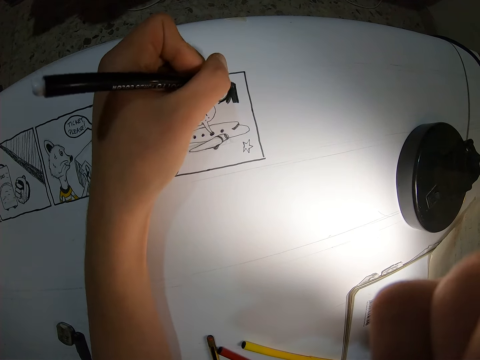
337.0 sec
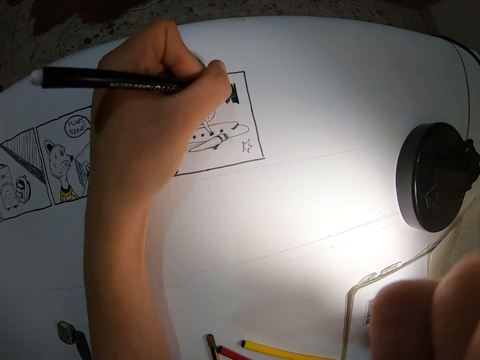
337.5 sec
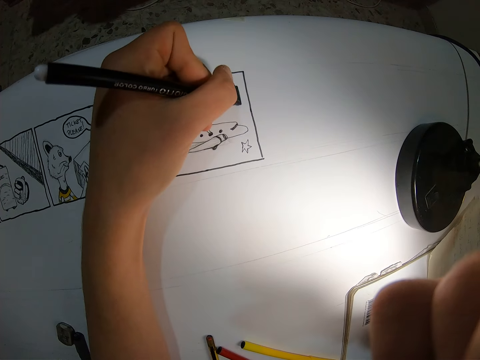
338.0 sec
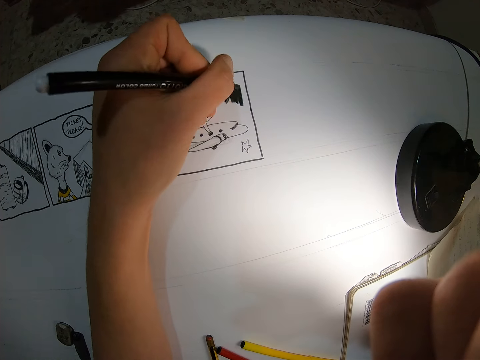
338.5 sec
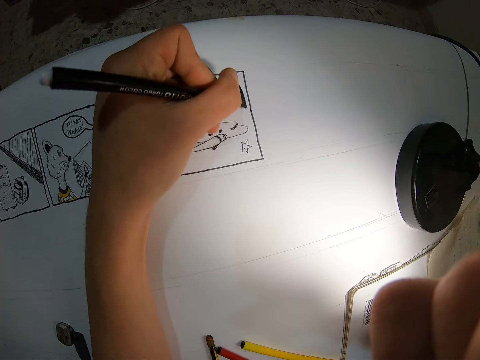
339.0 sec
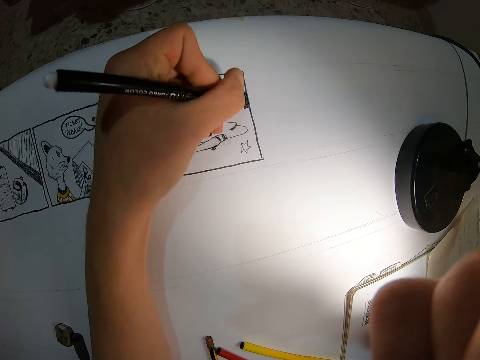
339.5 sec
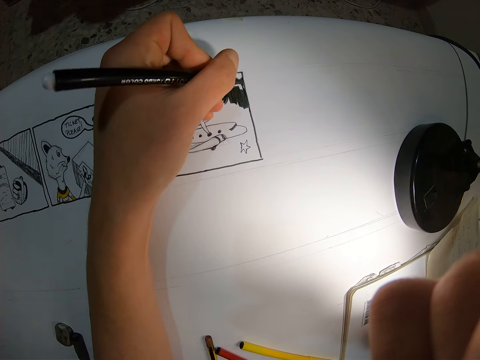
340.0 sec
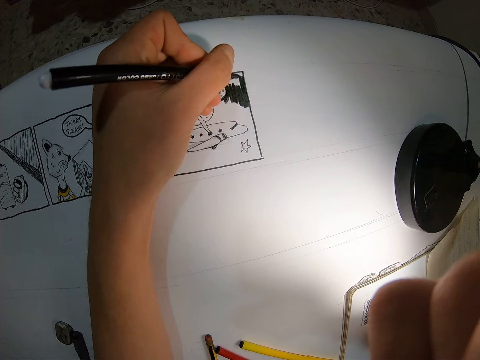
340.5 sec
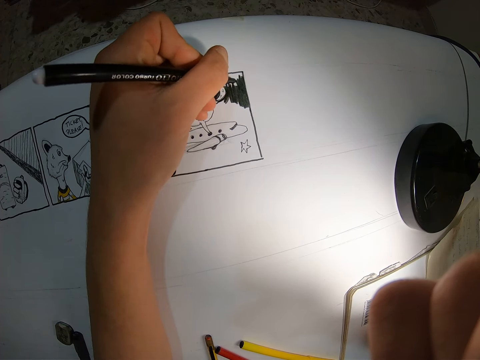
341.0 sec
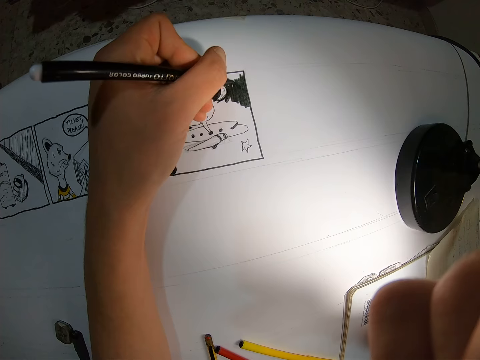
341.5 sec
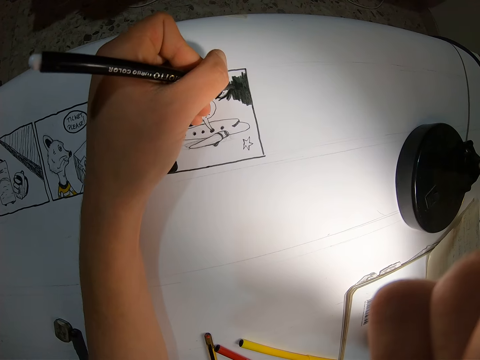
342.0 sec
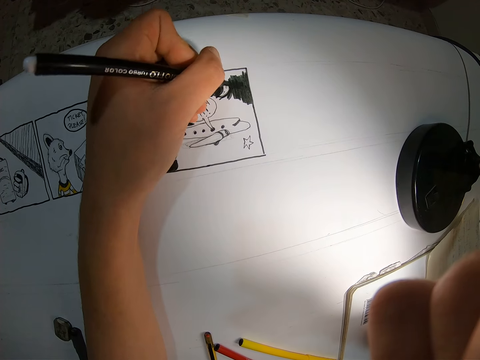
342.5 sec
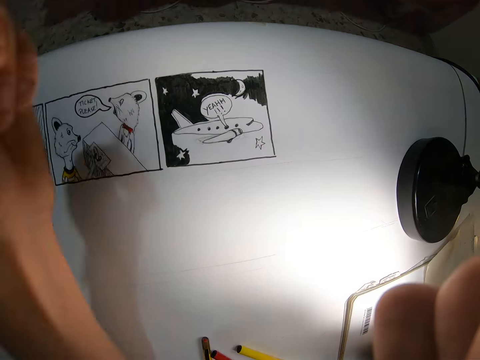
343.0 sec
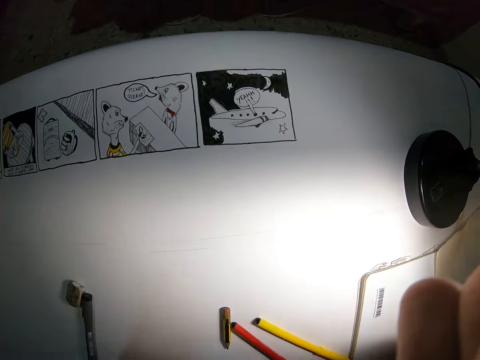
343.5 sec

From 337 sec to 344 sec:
The camera wearer looks at the drawing.

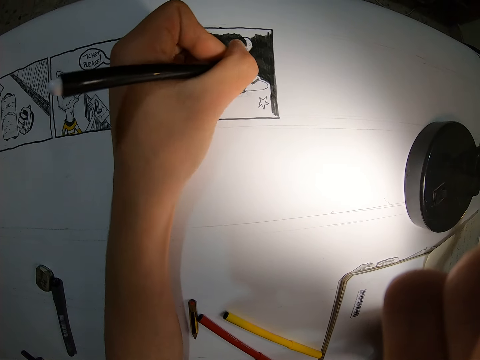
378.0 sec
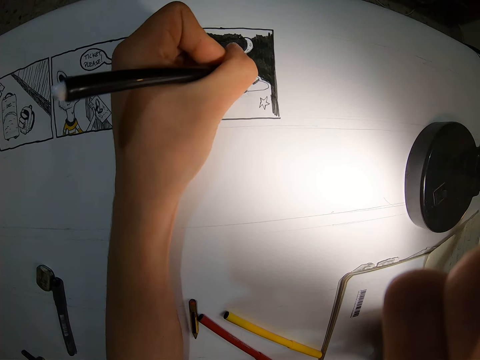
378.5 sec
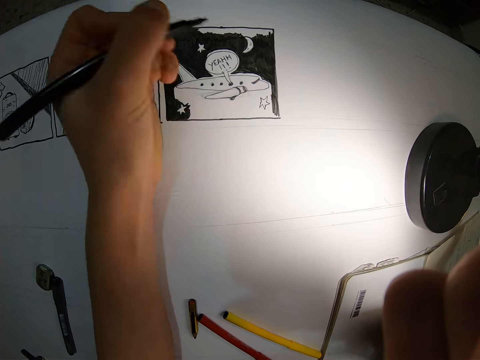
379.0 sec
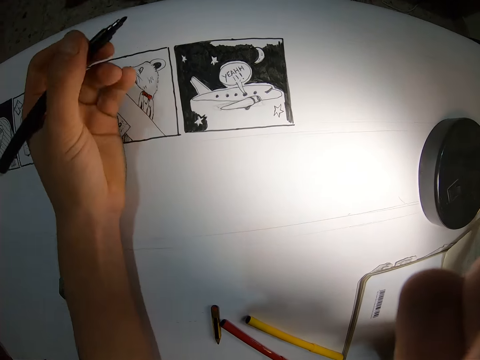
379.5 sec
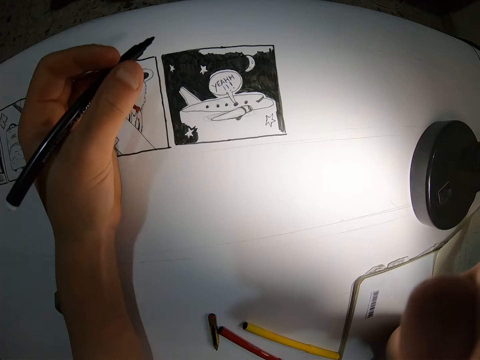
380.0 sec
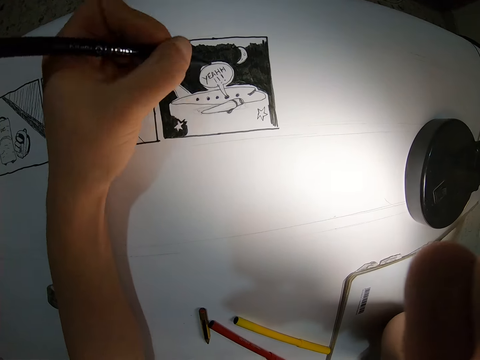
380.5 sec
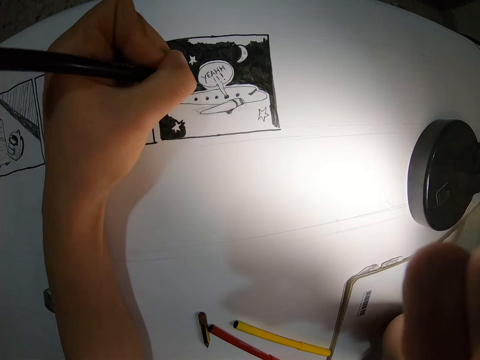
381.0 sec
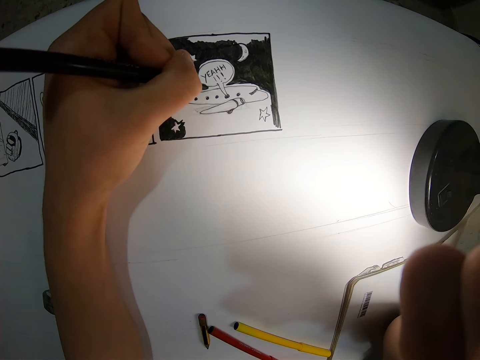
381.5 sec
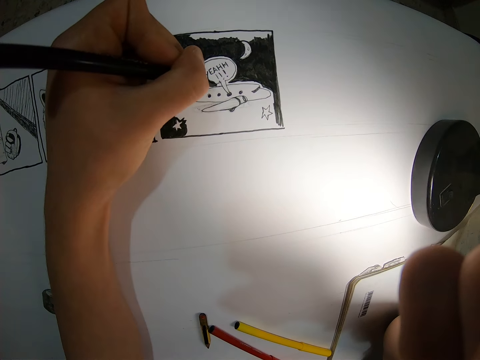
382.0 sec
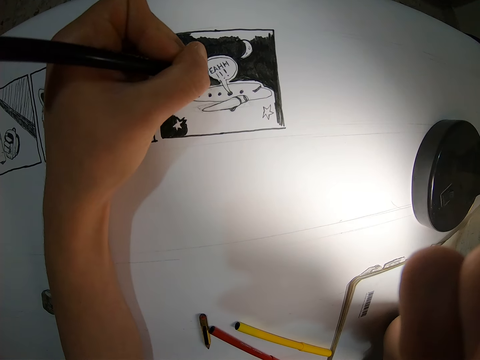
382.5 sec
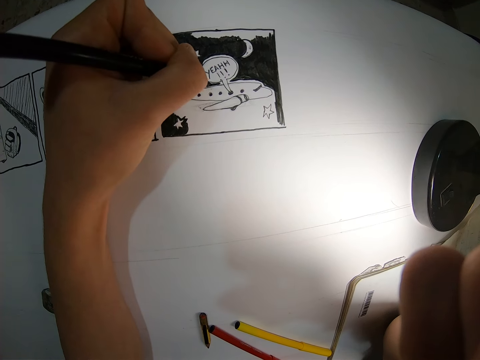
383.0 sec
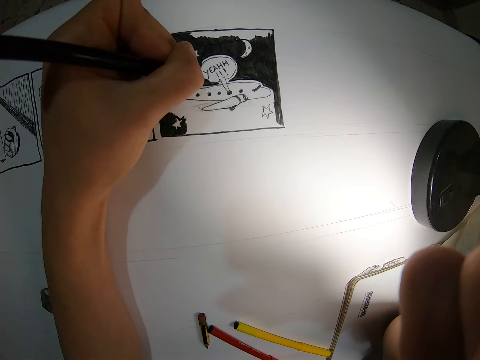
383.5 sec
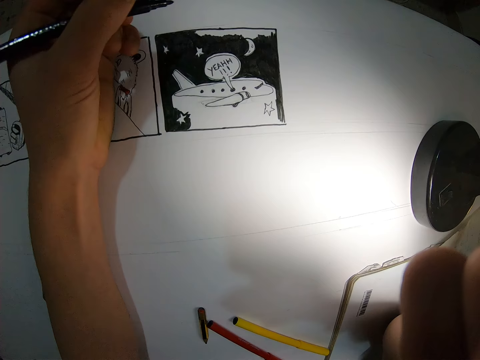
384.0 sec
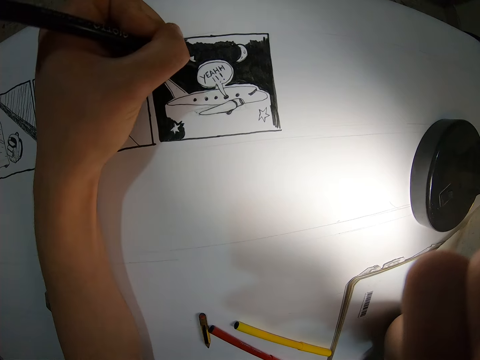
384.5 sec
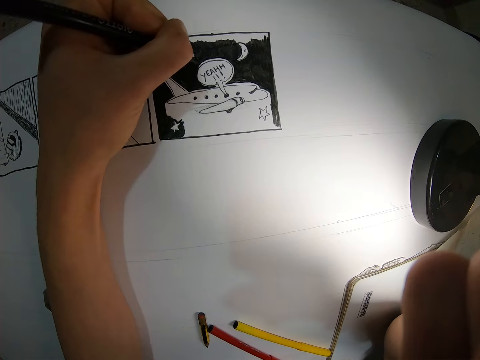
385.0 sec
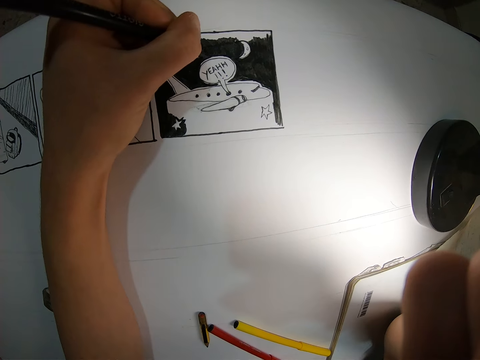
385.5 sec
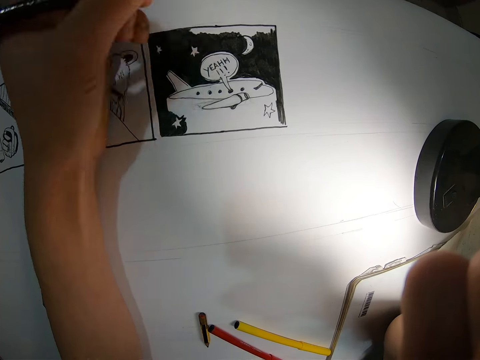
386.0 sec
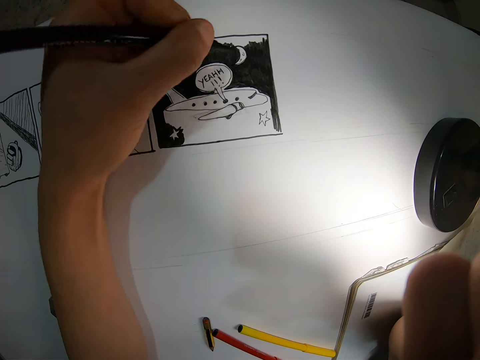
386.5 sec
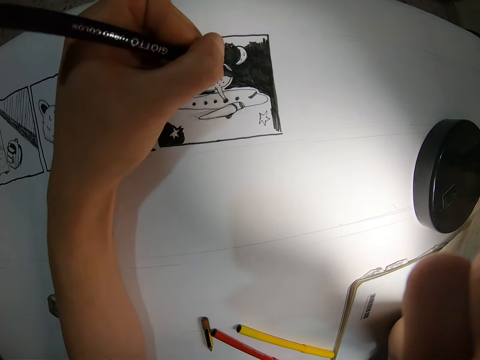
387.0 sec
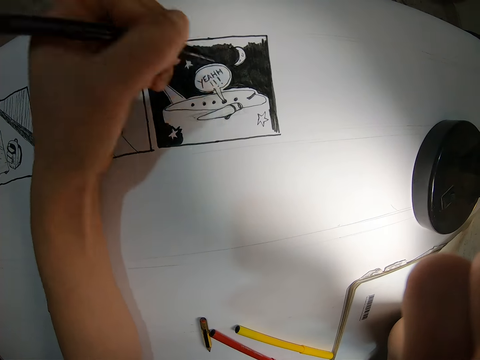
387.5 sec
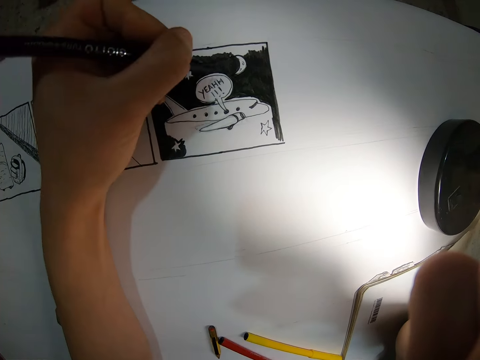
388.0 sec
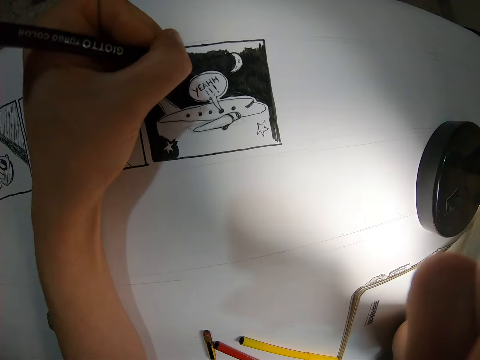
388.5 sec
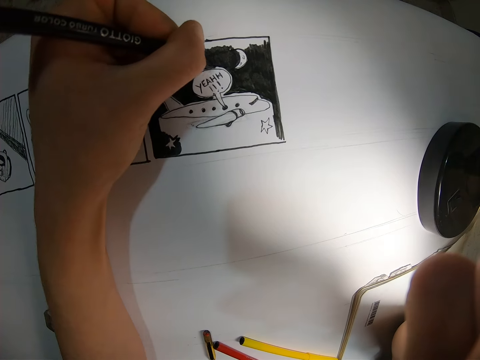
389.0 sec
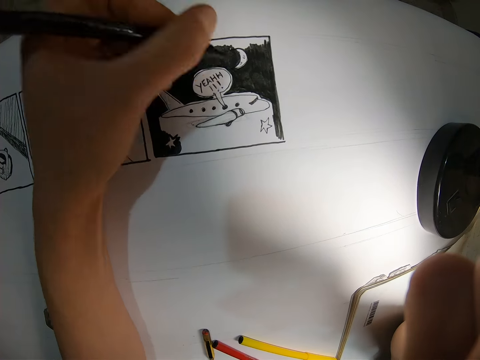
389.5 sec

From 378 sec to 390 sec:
The camera wearer looks at the drawing. They draw on the paper.

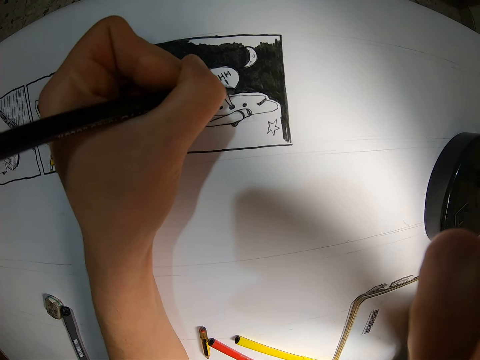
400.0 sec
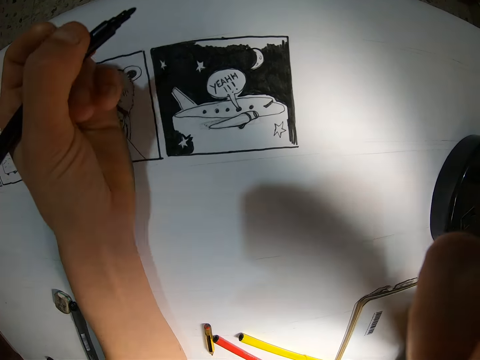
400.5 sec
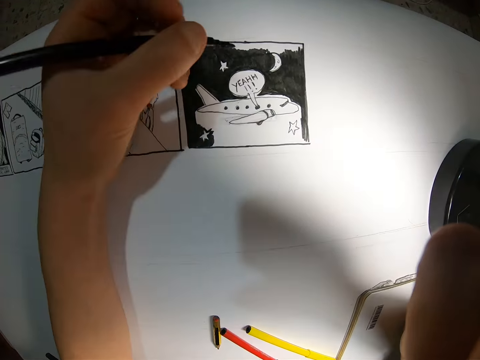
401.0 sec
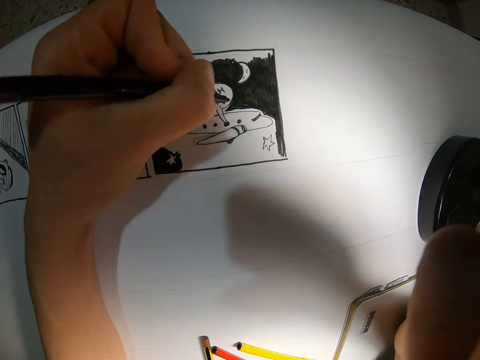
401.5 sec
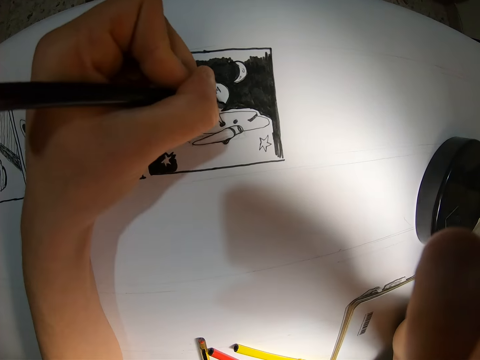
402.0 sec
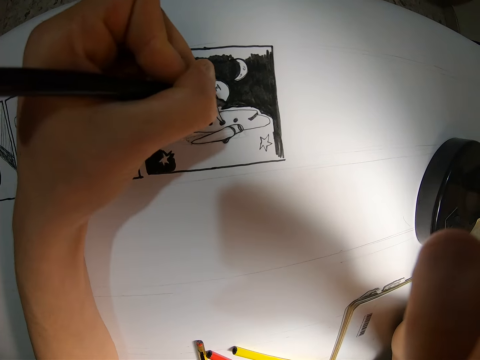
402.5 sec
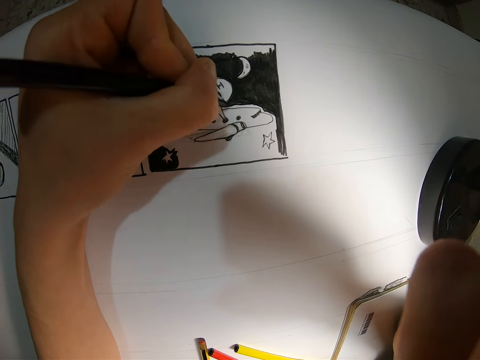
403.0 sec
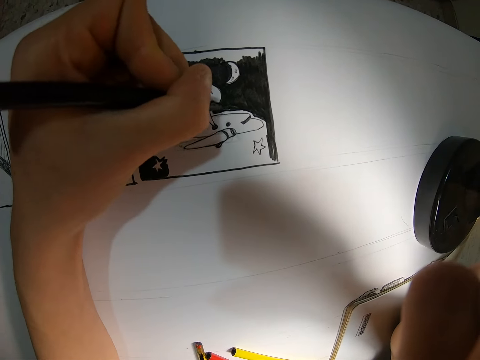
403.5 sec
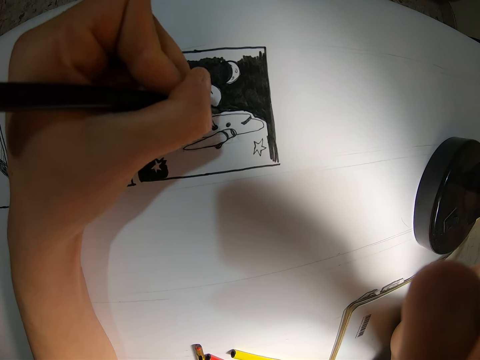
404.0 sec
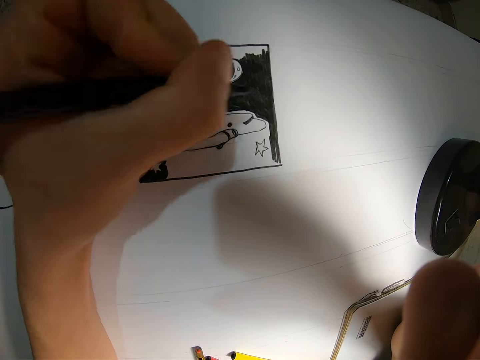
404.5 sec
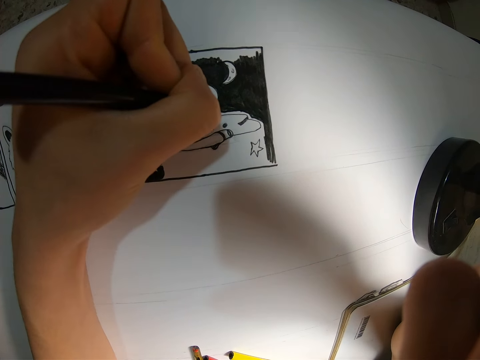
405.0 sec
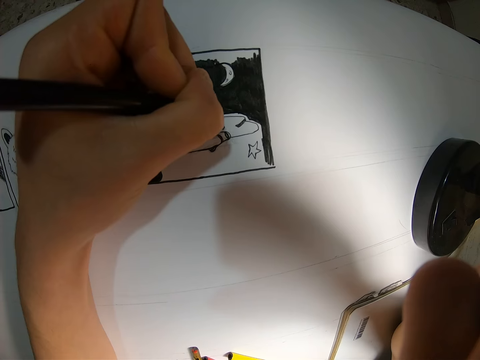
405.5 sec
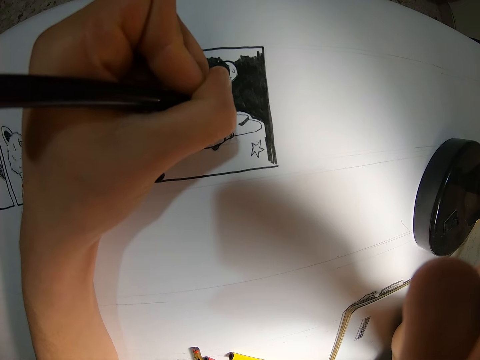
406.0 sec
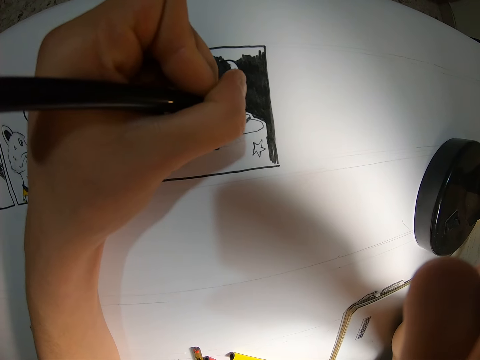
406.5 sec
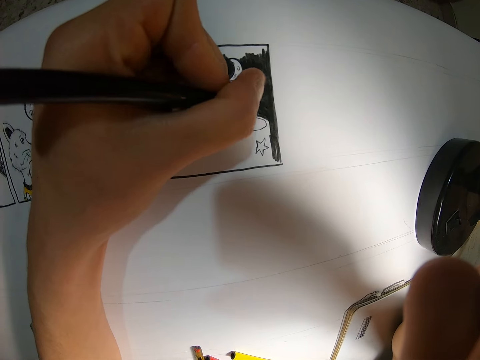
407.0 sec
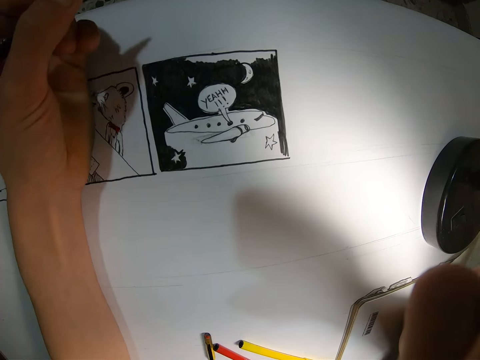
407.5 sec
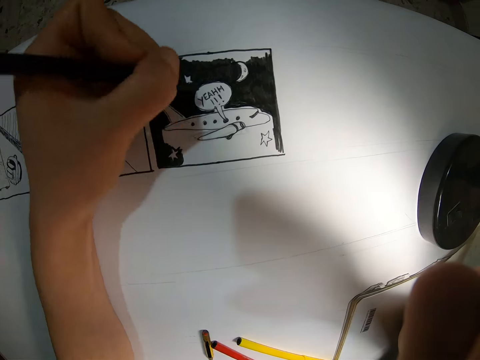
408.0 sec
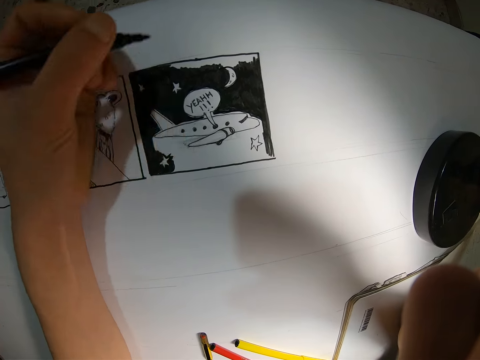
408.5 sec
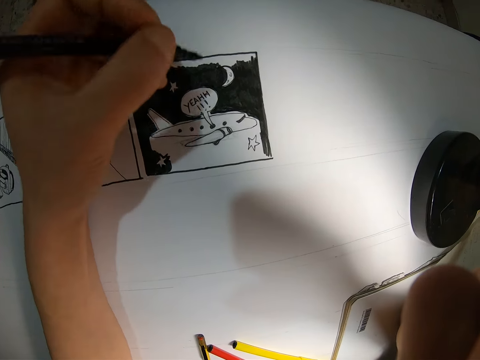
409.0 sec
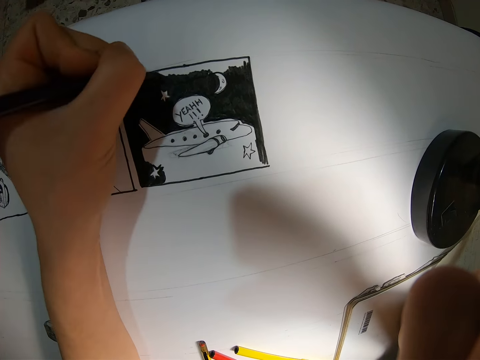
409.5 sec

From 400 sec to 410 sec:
The camera wearer looks at the drawing. They draw on the paper. They look at the drawing.
